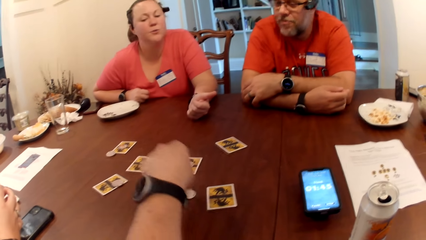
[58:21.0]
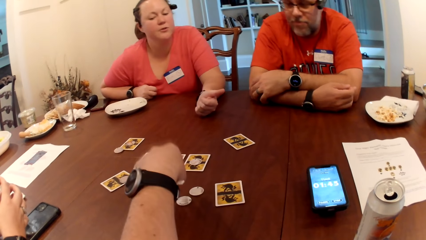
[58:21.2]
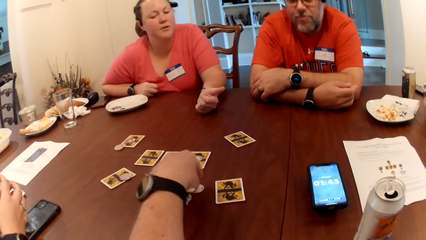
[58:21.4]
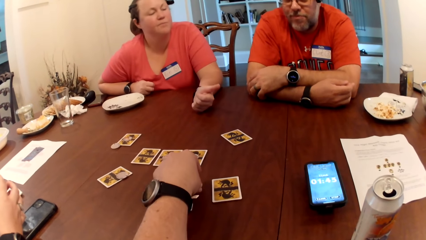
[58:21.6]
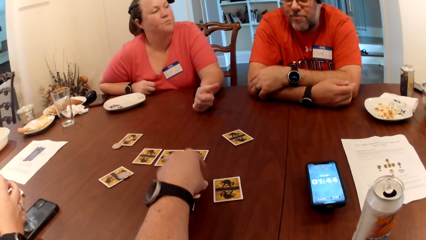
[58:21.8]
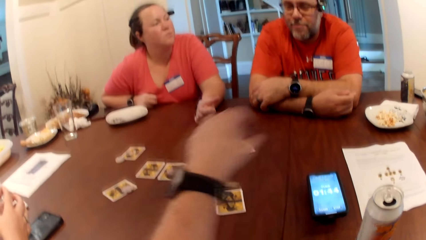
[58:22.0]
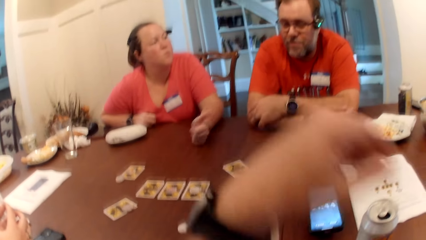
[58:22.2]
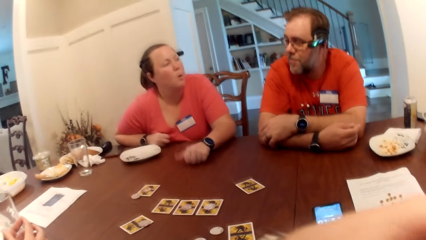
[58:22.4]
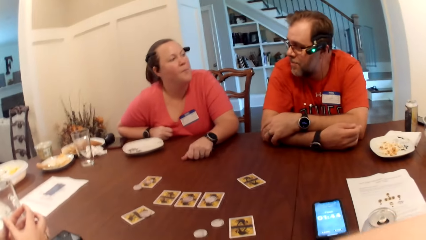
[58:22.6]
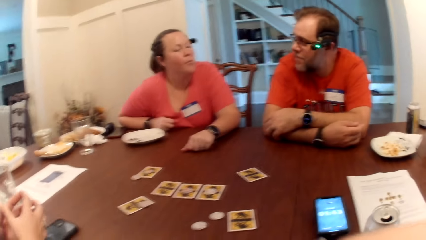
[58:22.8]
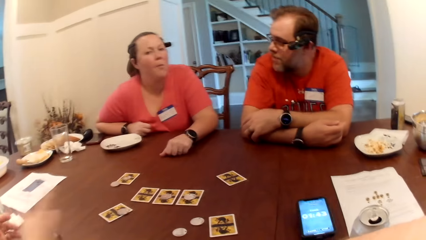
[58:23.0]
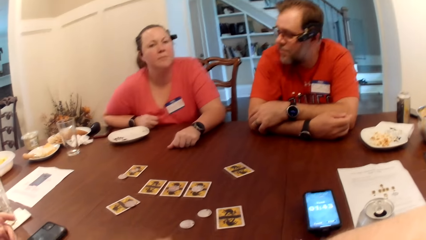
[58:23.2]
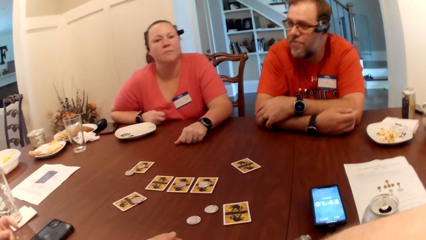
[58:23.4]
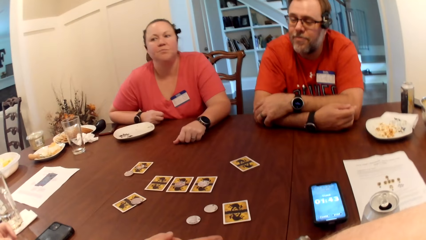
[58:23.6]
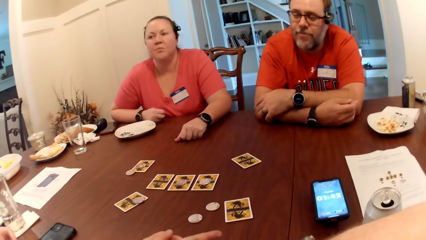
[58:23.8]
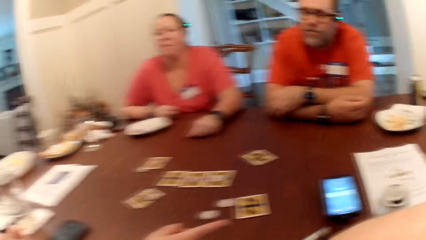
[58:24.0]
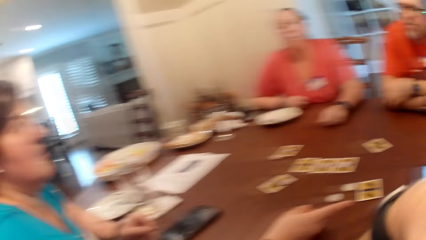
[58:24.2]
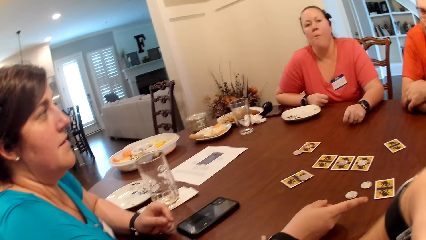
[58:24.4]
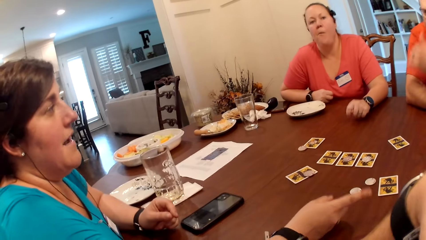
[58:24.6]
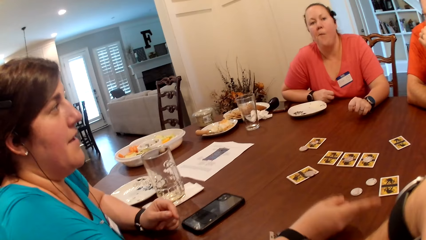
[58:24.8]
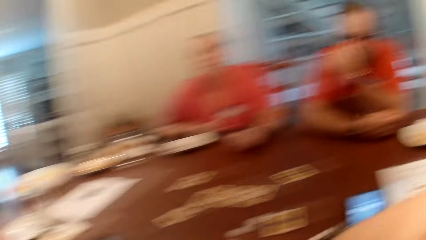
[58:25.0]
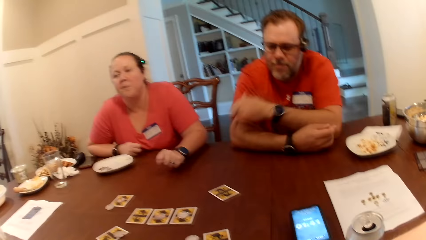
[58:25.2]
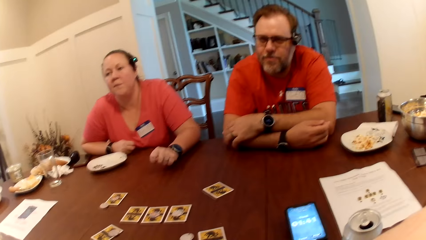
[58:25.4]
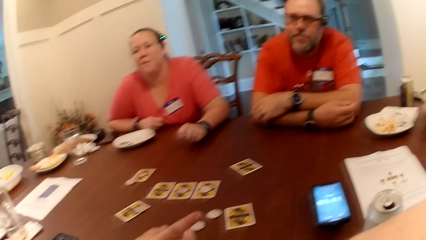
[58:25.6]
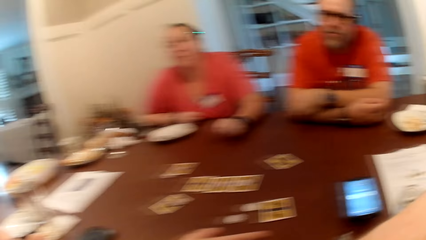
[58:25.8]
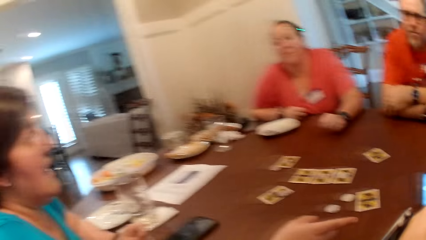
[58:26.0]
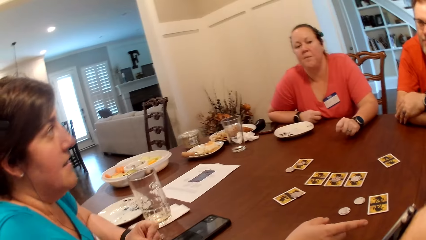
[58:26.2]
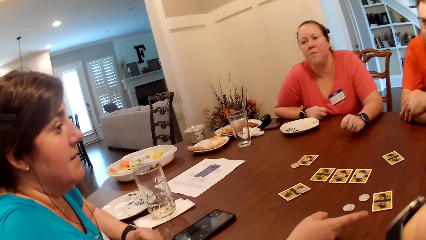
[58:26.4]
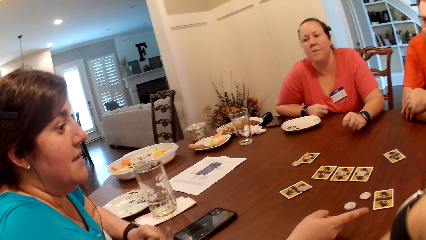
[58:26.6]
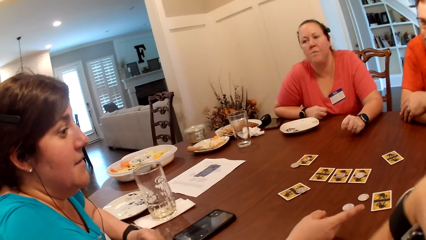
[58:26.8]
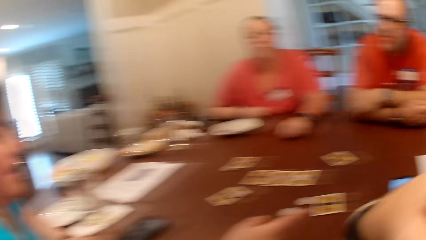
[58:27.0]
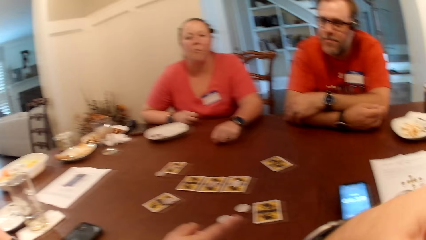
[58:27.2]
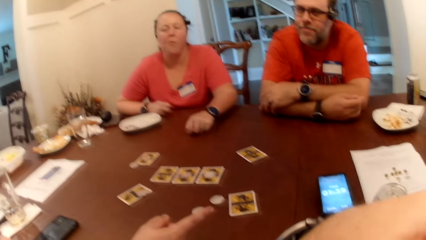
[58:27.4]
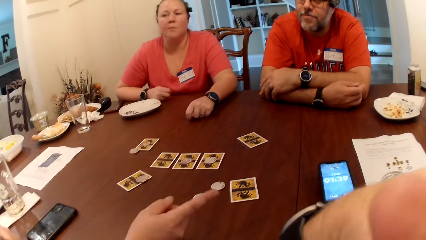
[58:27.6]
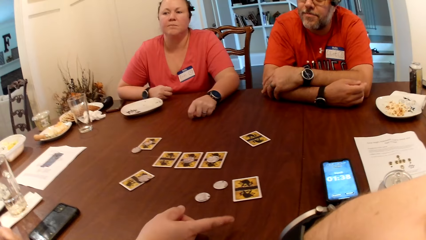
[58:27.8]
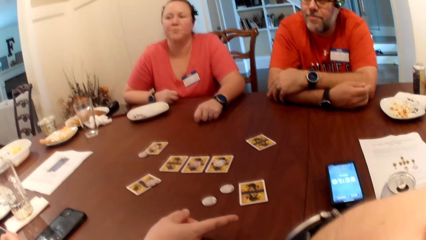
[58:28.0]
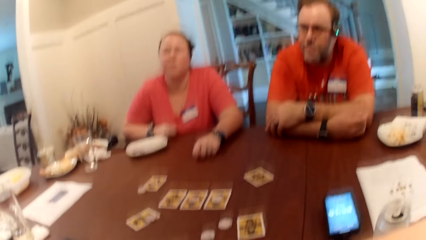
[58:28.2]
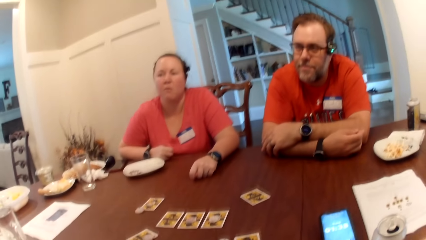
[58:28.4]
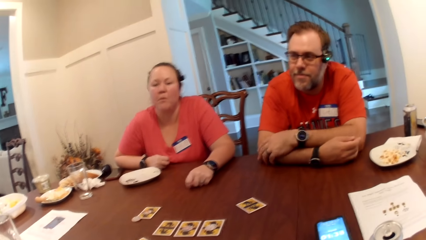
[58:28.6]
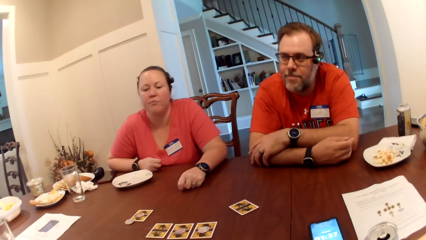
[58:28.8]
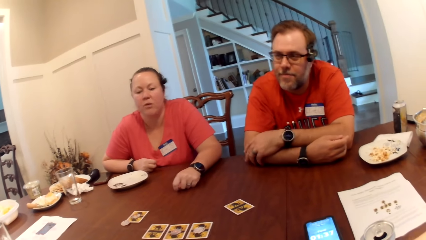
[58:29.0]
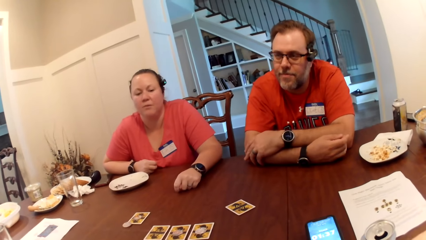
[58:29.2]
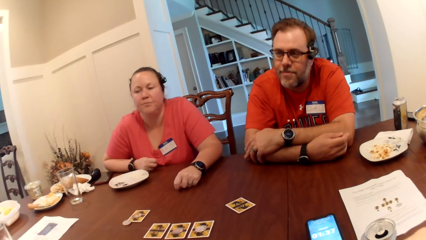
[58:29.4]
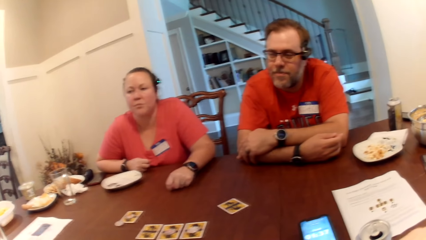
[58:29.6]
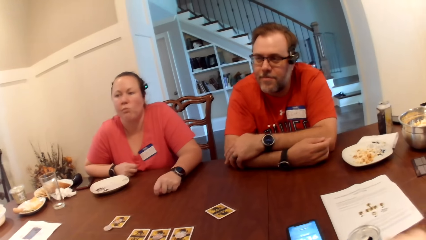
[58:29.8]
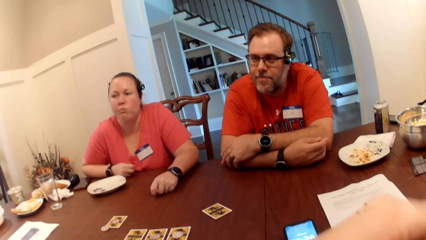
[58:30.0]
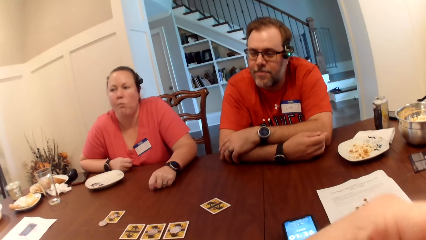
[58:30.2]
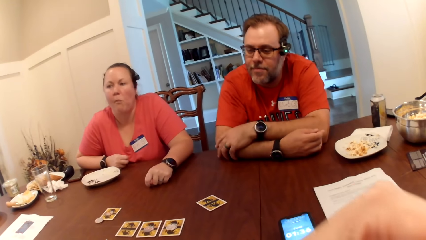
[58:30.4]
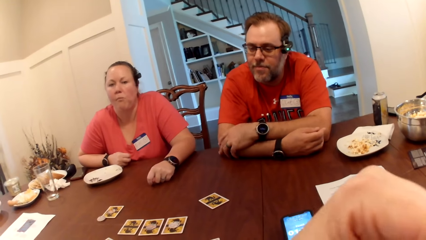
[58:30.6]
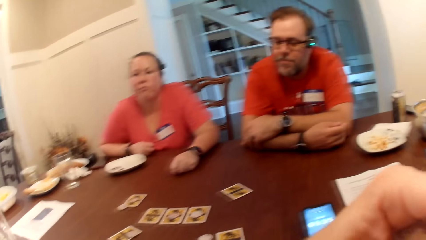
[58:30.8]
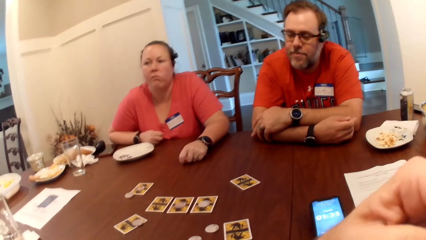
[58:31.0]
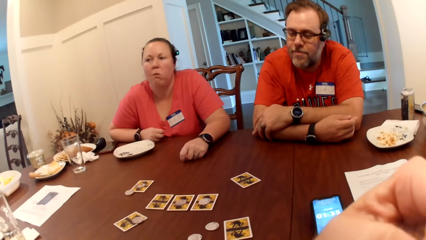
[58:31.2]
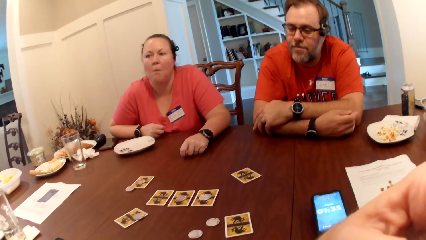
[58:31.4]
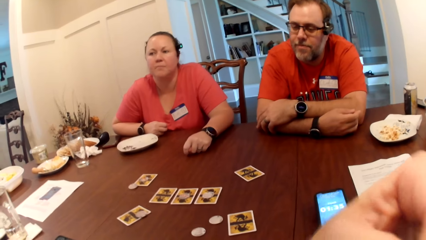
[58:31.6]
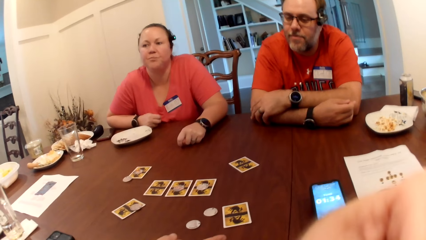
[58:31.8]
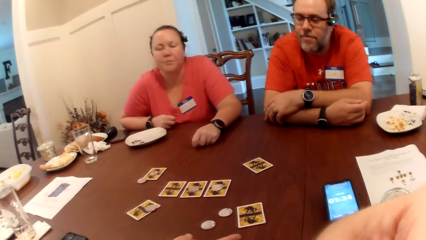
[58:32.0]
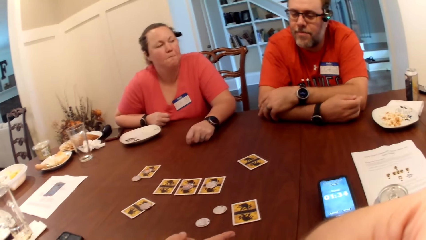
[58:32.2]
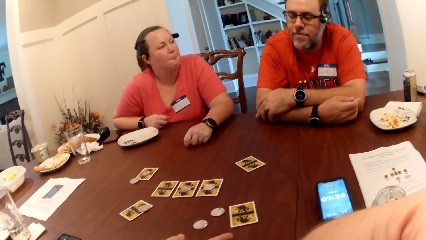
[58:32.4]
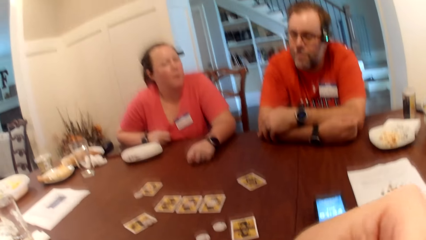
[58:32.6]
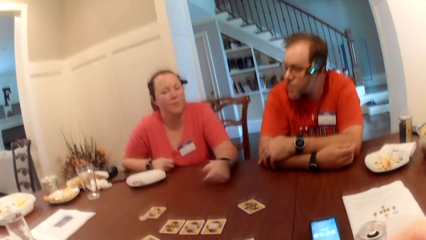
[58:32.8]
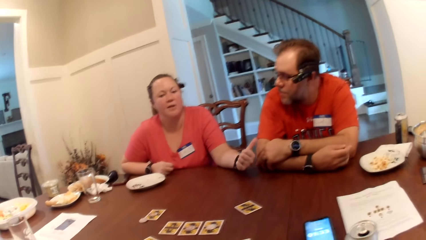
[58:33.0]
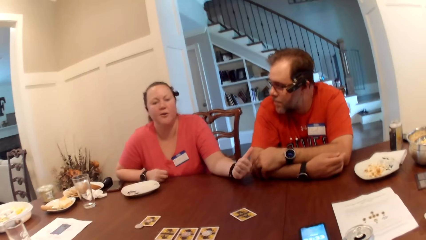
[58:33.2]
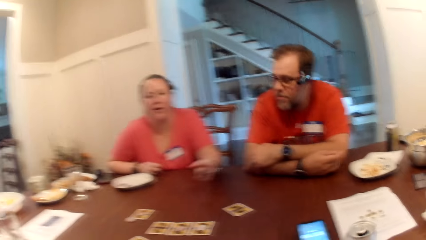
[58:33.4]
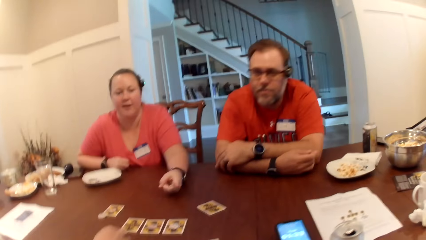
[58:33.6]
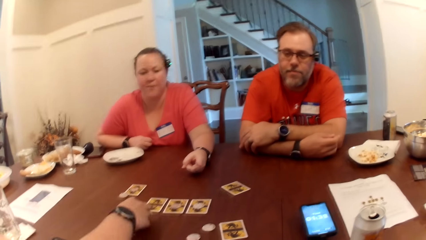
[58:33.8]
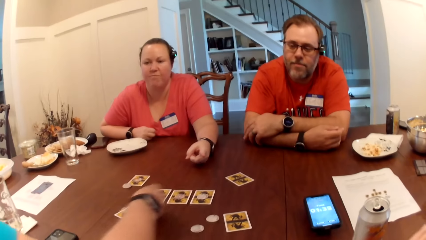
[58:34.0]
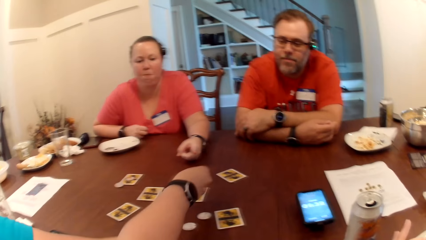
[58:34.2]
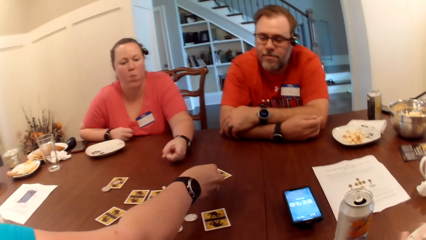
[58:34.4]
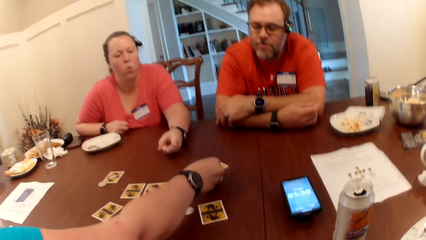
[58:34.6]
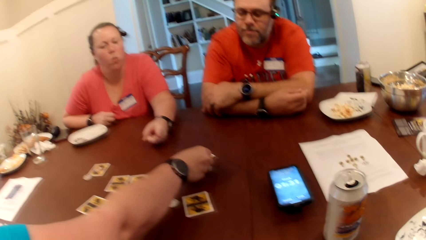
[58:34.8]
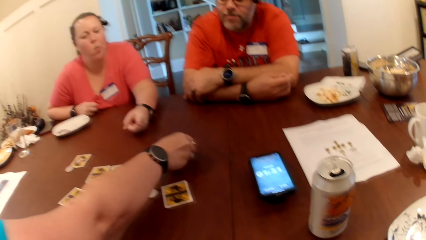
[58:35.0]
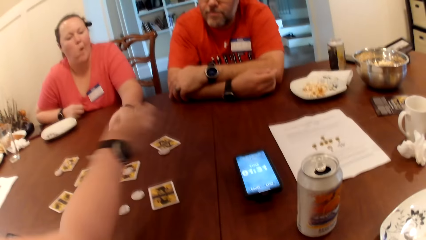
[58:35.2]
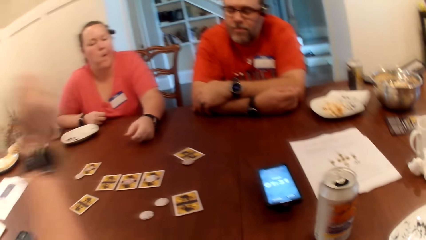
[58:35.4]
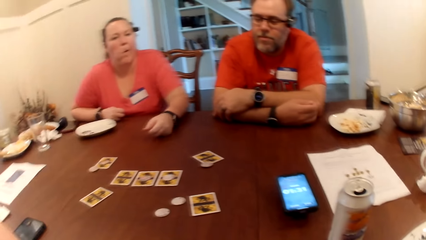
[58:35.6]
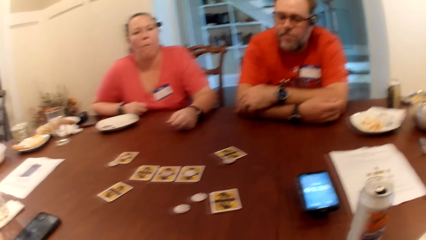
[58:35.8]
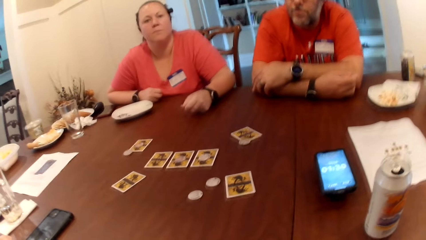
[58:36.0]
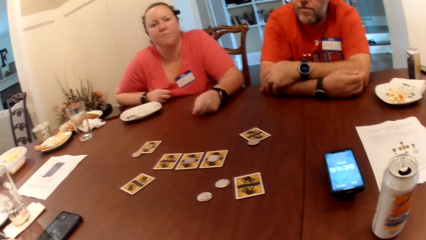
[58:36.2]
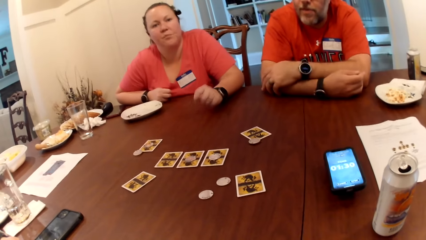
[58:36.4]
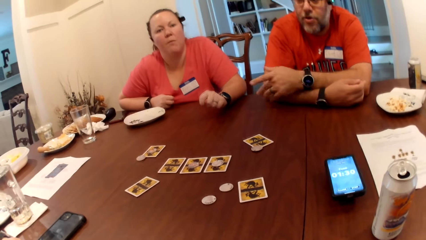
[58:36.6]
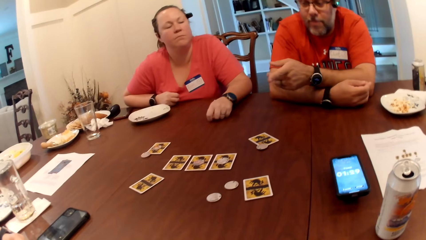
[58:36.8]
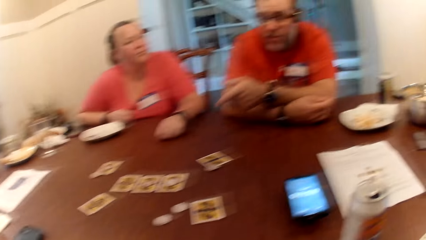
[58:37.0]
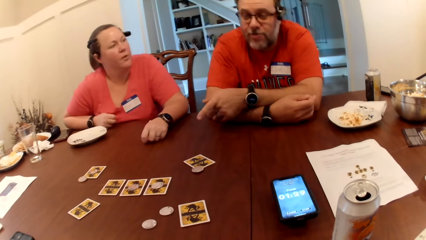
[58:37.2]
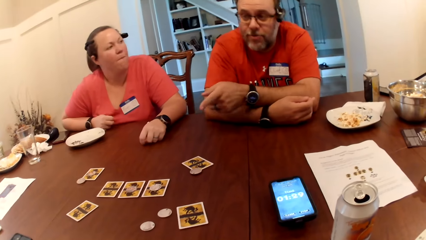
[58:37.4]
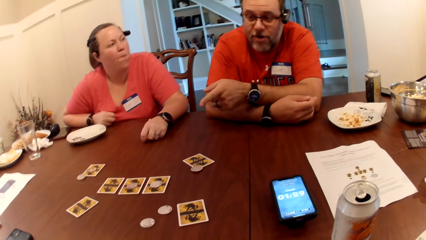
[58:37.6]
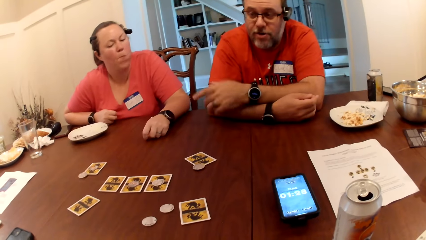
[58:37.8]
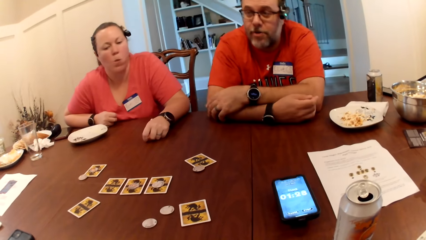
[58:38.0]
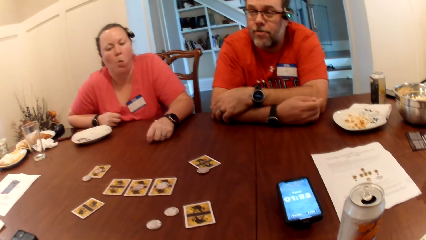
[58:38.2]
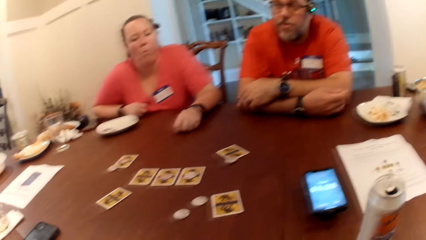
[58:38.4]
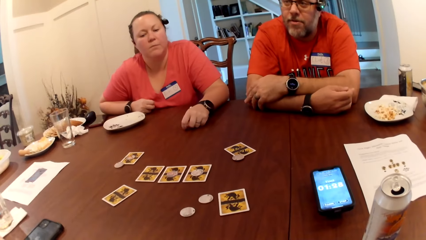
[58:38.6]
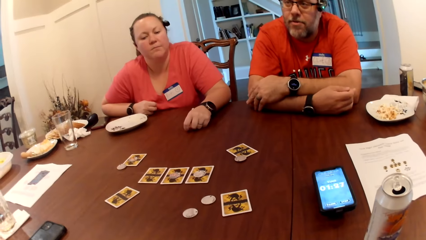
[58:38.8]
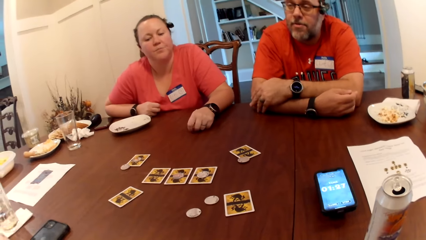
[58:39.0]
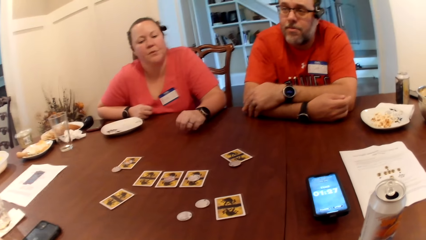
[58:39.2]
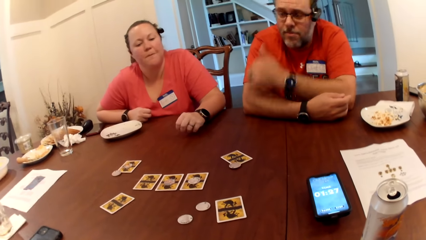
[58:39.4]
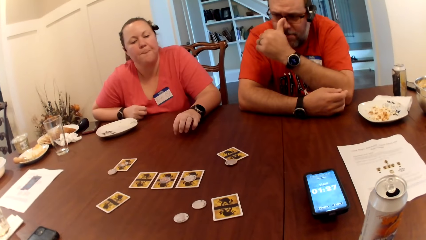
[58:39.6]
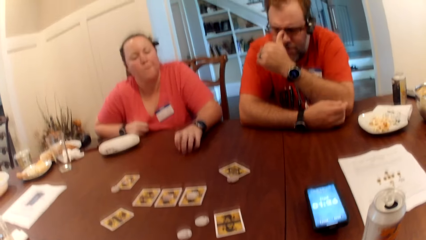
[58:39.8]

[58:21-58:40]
A woman converses with a man. Another woman converses with the first woman. The camera wearer looks at the other woman. The other woman converses with the first woman. The other woman picks the coin with her right hand and drops the coin on the table with her right hand. The camera wearer puts the coin on a card. The man converses with the other woman.
